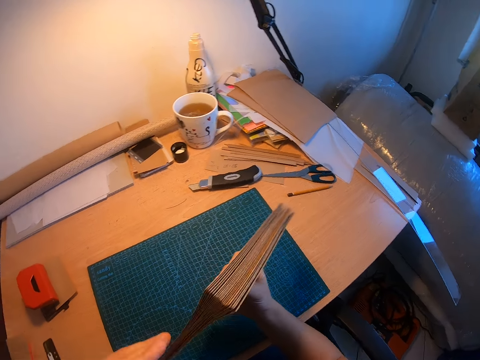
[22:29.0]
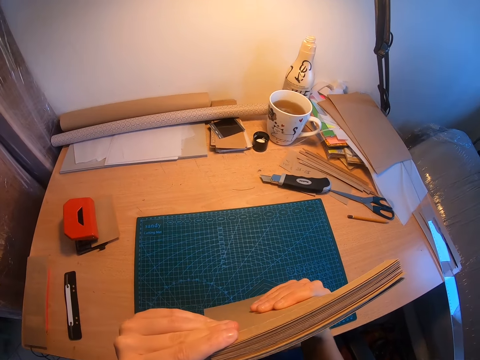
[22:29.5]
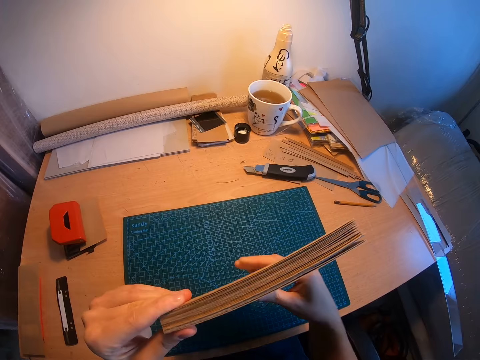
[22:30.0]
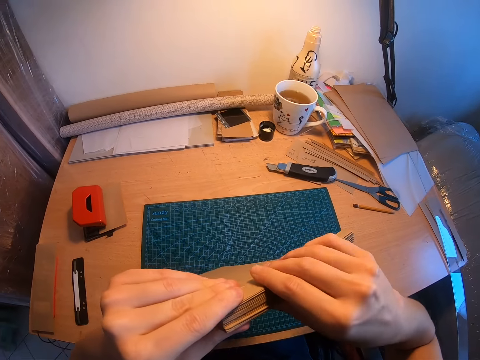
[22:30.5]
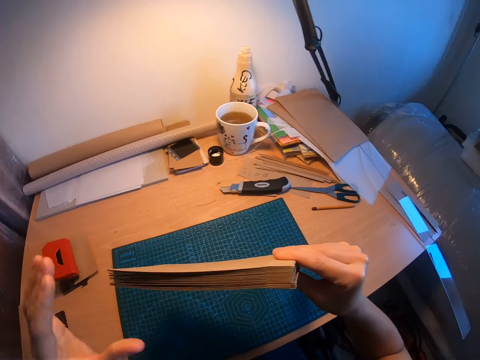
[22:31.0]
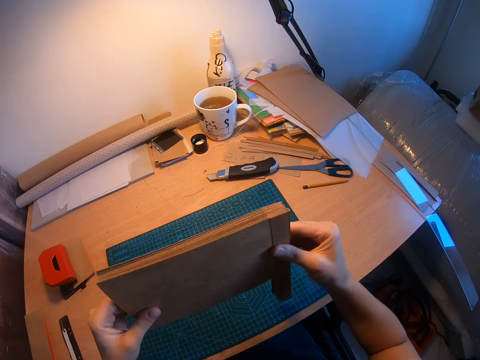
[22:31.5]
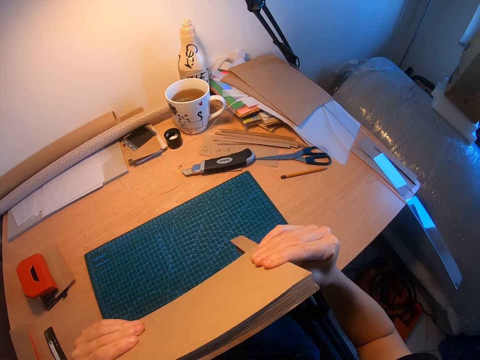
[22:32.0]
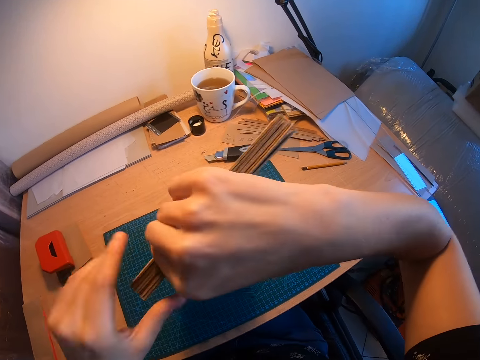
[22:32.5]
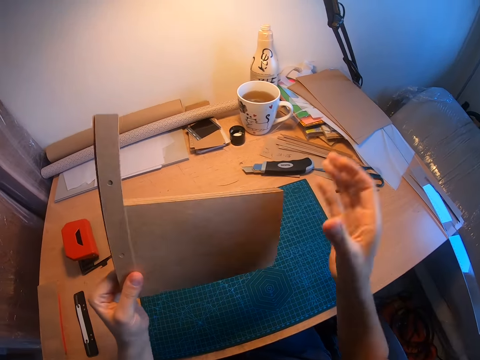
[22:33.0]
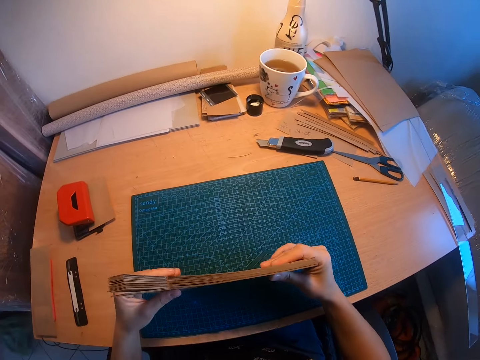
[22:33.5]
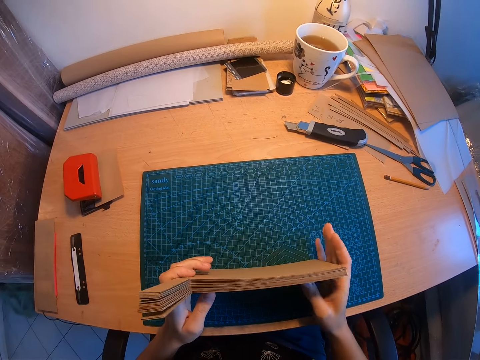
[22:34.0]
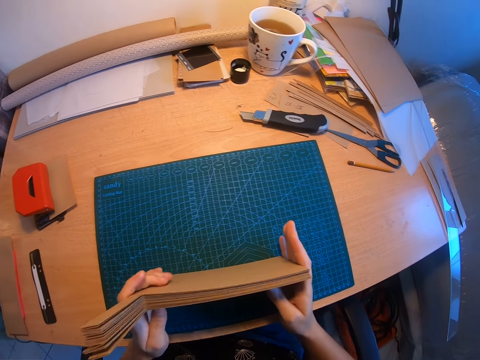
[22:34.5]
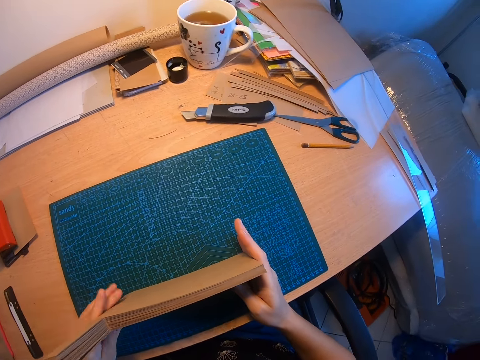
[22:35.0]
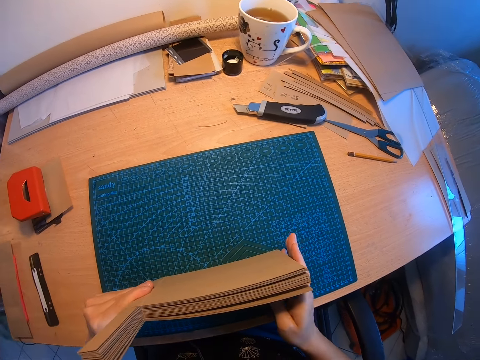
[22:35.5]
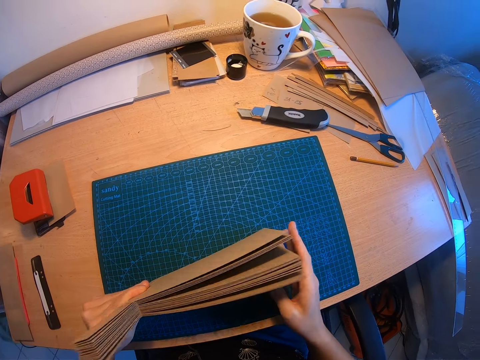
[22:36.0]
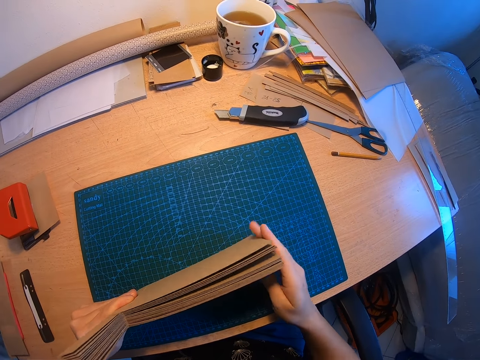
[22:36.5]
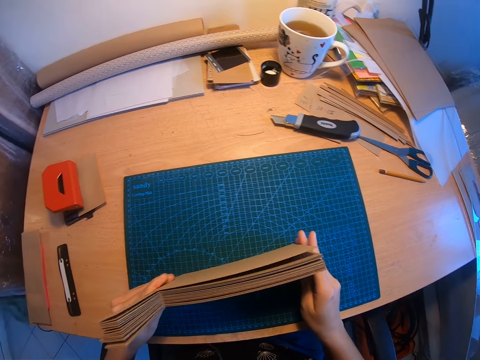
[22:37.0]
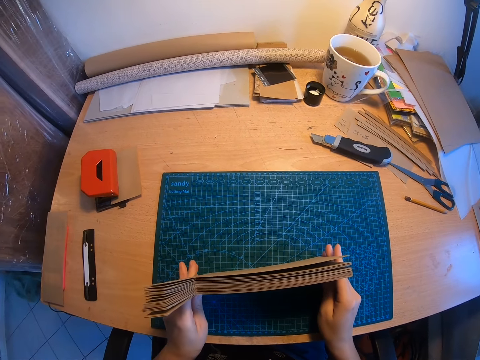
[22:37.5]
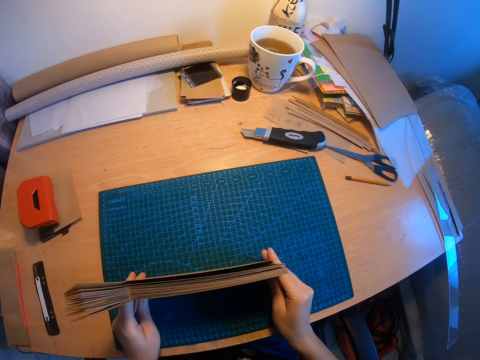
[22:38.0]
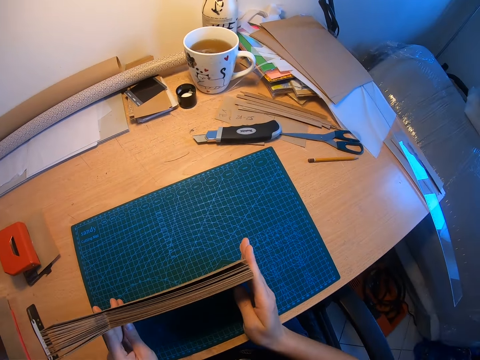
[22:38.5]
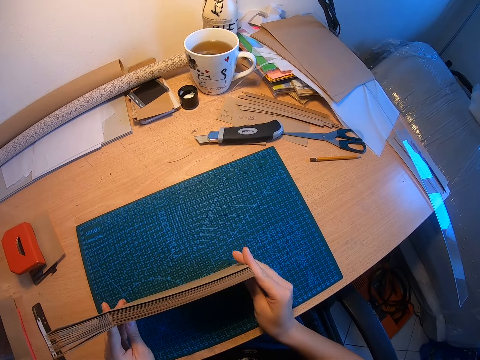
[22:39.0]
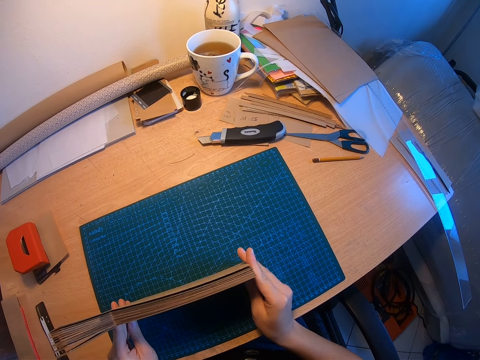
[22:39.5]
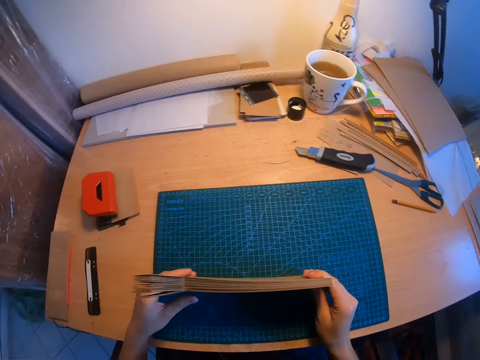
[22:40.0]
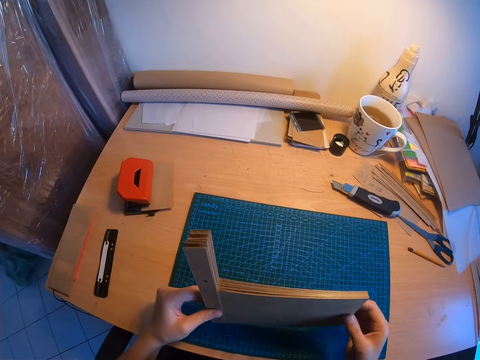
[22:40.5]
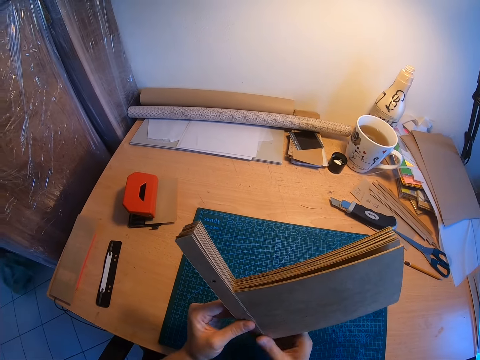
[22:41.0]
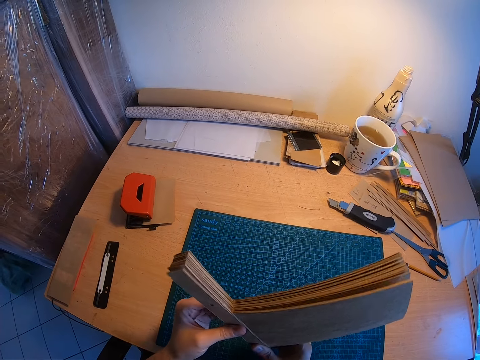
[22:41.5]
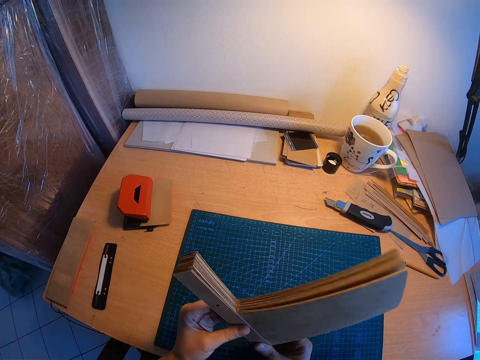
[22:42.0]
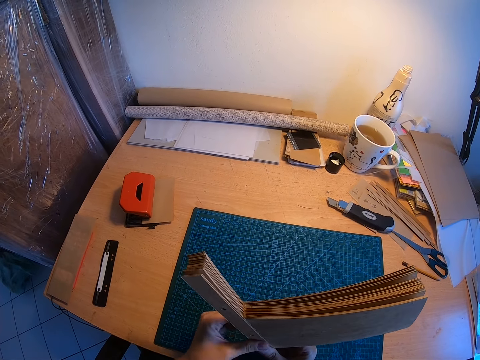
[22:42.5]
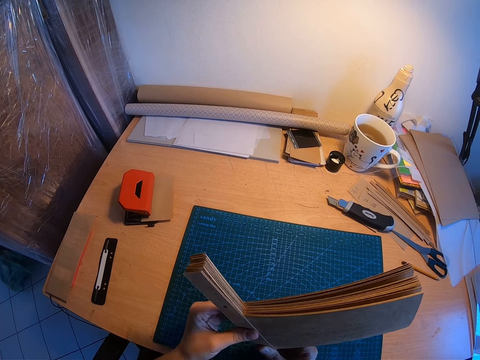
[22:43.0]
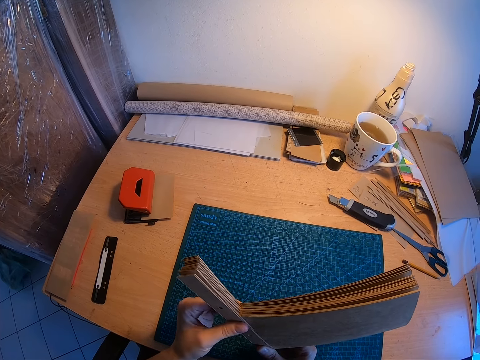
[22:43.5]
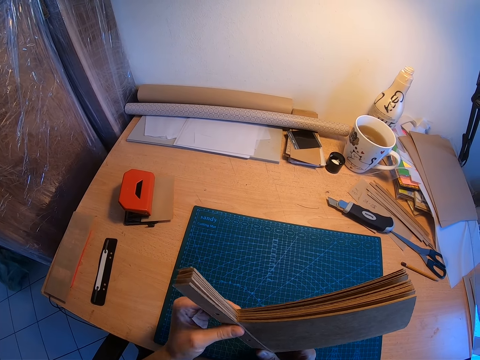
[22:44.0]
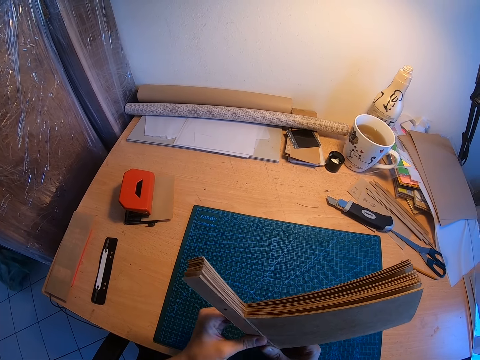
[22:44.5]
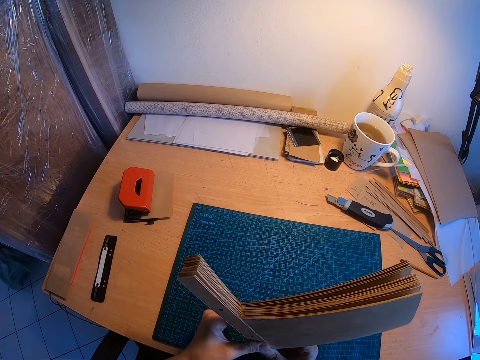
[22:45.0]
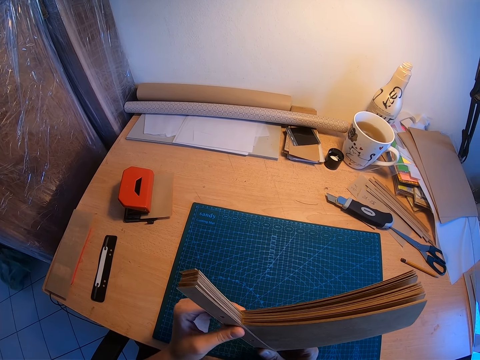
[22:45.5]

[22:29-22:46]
The camera wearer bangs the manila papers on the work mat. They thumb down the manila paper.

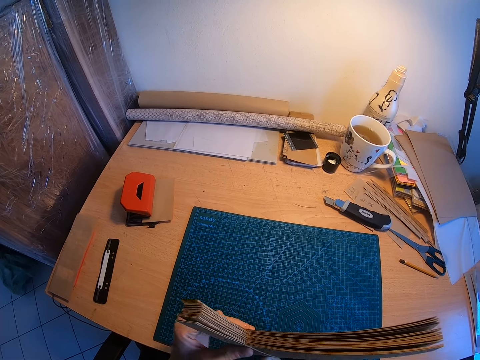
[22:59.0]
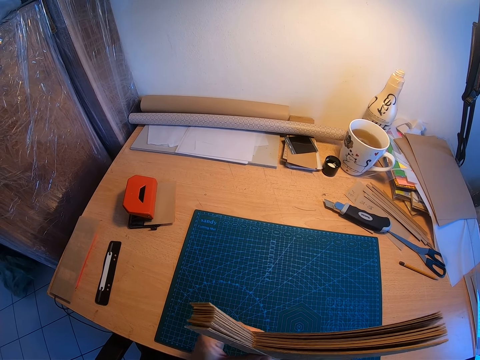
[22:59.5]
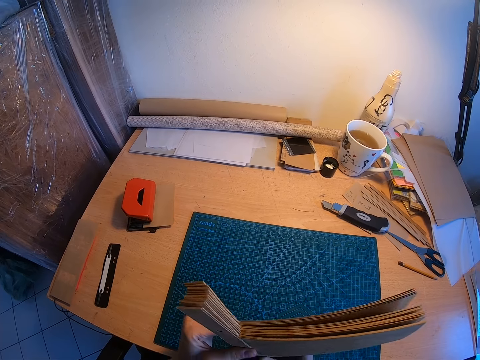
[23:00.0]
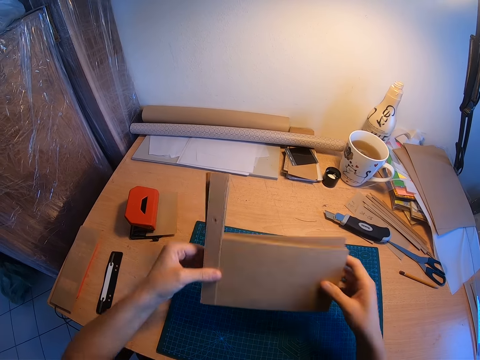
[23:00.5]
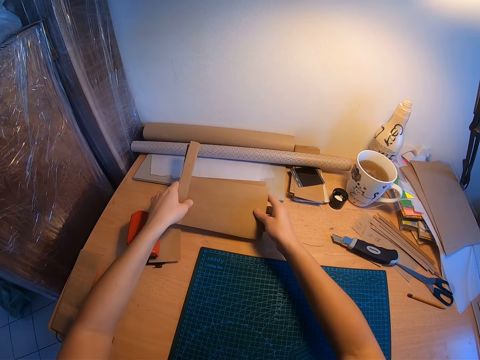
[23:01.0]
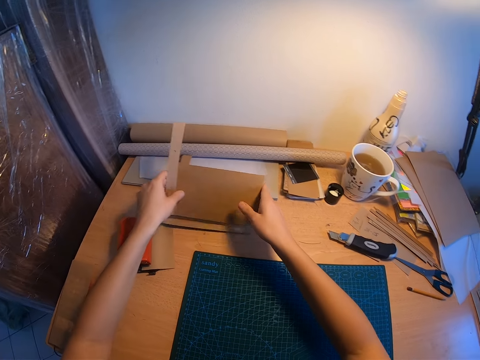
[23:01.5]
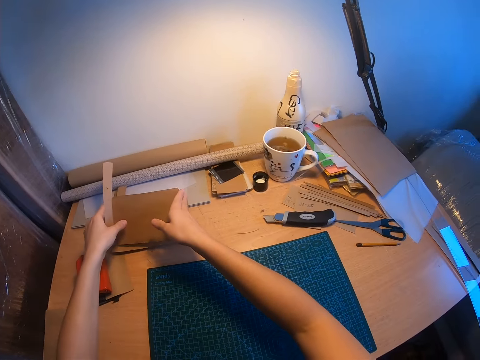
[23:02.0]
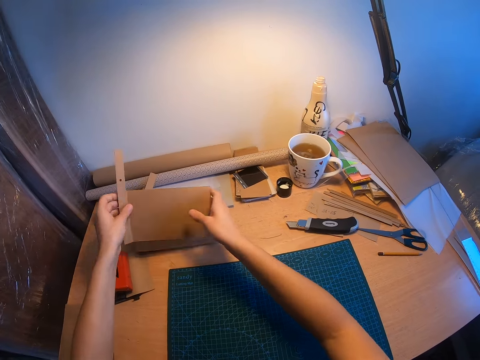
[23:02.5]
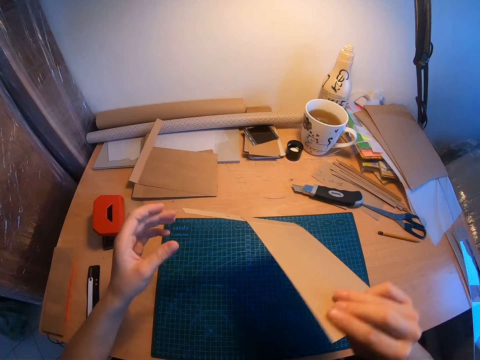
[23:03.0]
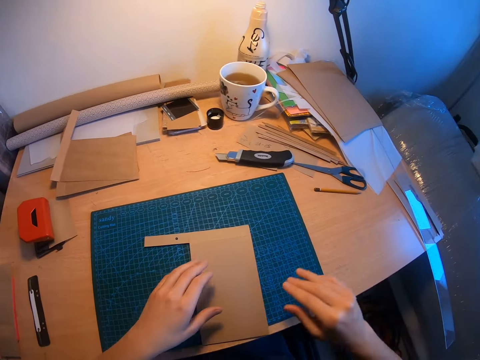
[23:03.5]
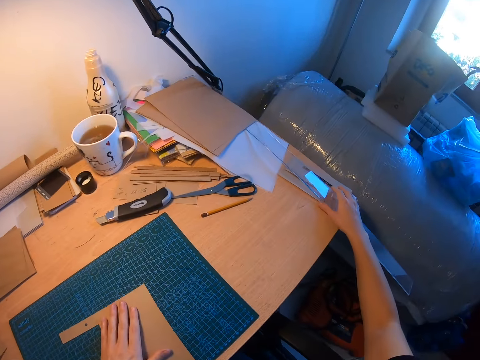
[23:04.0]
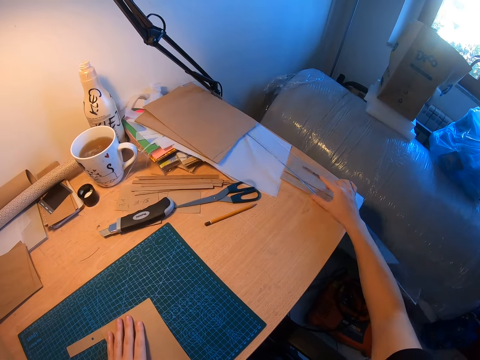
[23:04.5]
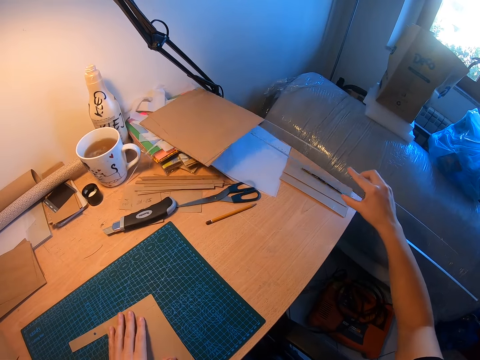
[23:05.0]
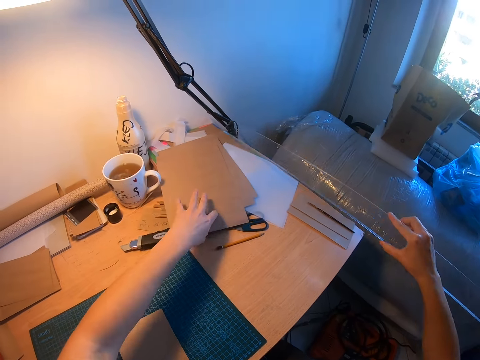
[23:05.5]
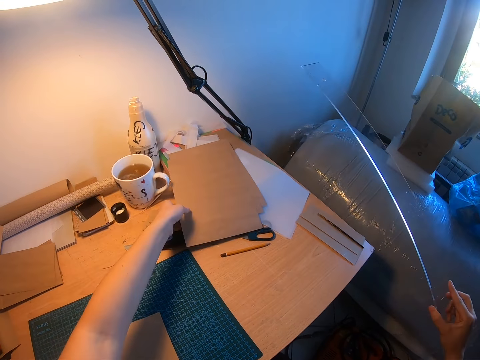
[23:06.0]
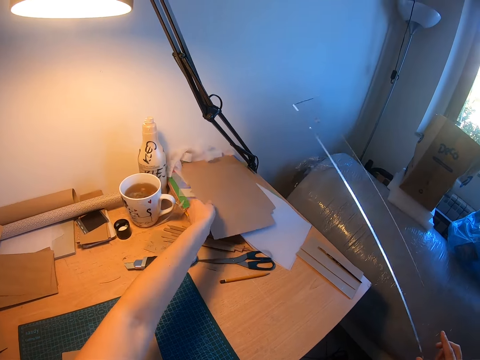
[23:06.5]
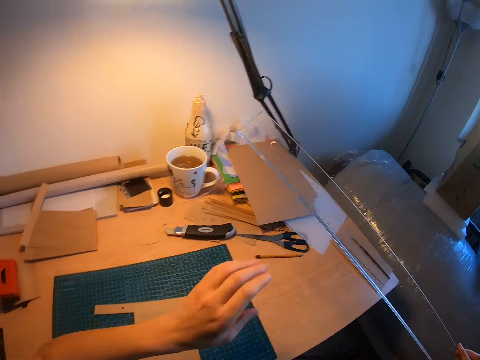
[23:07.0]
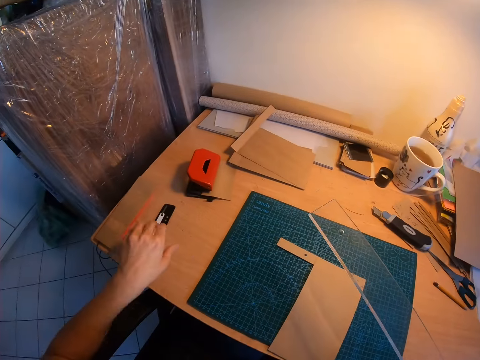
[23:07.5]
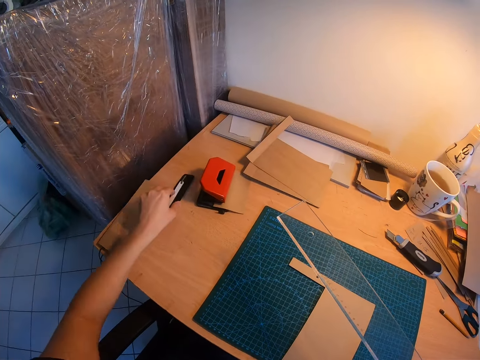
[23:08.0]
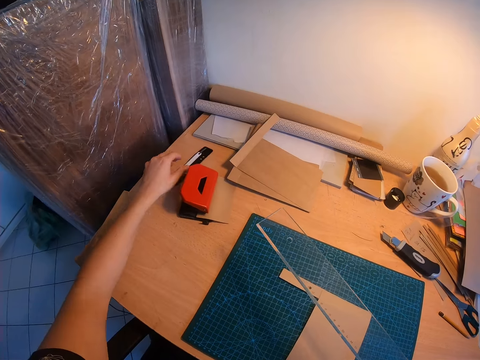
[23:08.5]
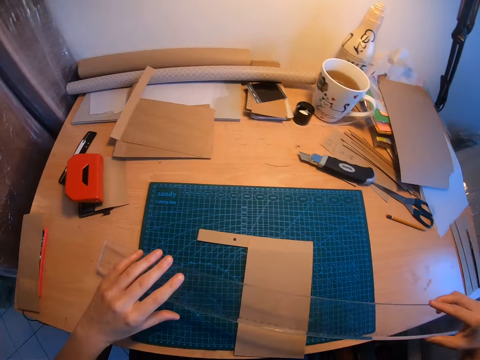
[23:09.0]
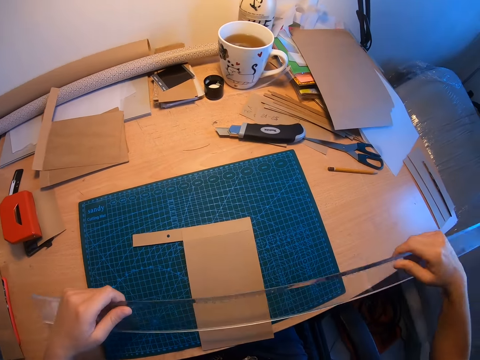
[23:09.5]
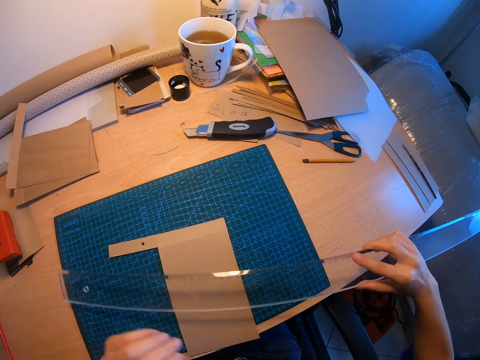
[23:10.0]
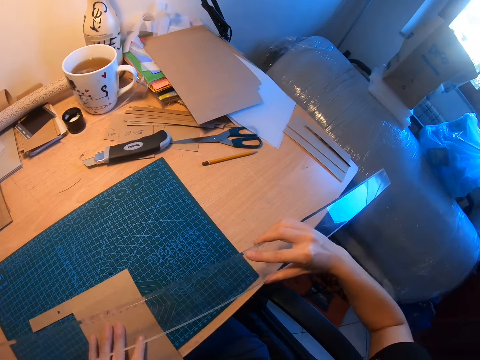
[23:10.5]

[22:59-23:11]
The camera wearer drops the stack of brown or manilla papers on the table except one. She picks one manilla paper. She drops the brown paper still in her hand on the mat on the table. She picks up a long ruler from the table with her right hand. She arranges a stack of brown papers with her left hand. She touches the manilla papers on the right side of the table. She moves a small ruler forward with her left hand. She pushes a file holder clip in front. She holds the long ruler with both hands. She adjusts the brown paper on the mat on the table with her left hand.
